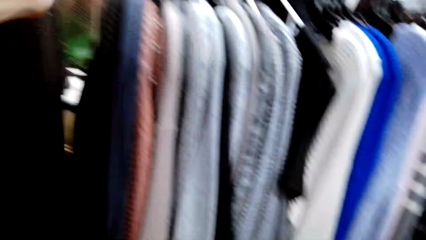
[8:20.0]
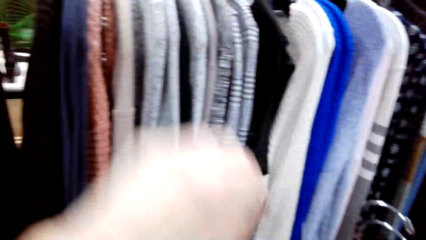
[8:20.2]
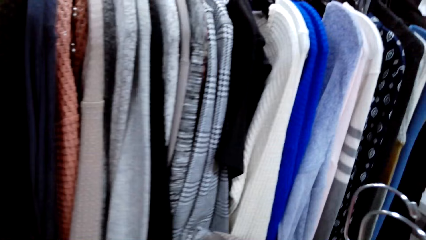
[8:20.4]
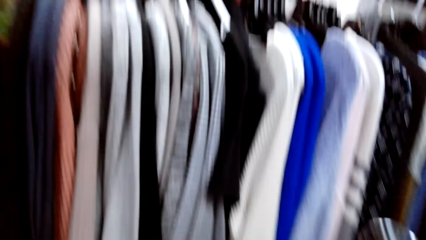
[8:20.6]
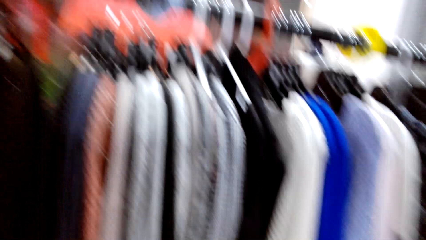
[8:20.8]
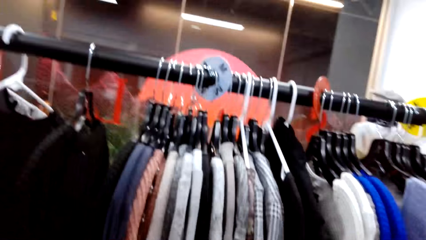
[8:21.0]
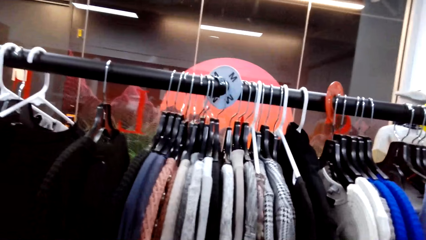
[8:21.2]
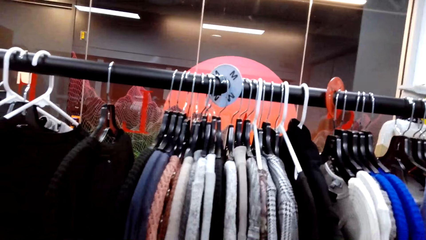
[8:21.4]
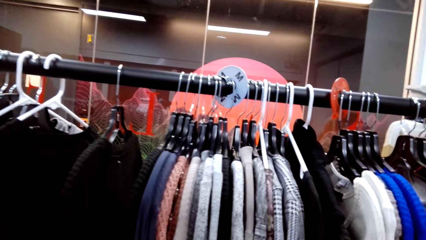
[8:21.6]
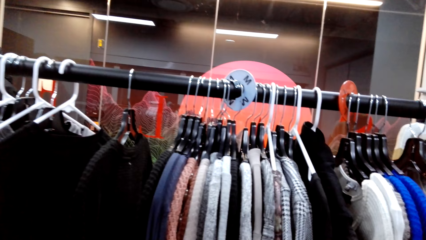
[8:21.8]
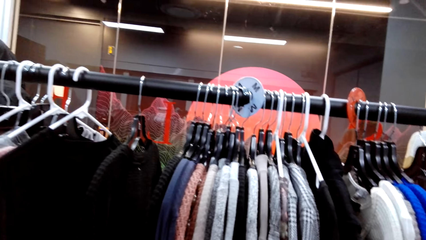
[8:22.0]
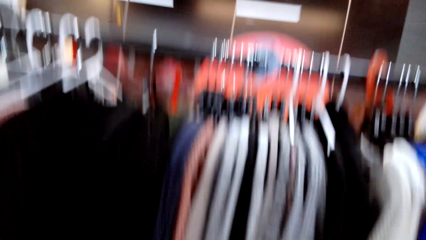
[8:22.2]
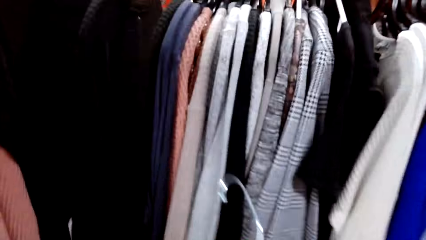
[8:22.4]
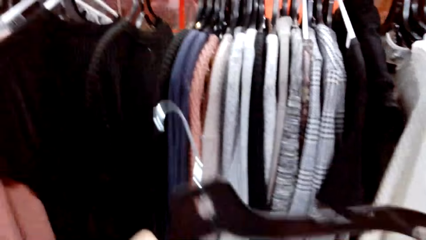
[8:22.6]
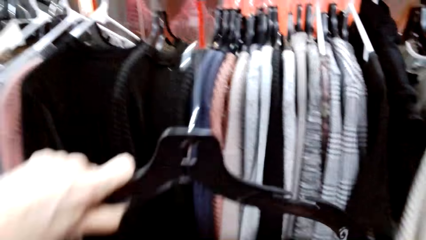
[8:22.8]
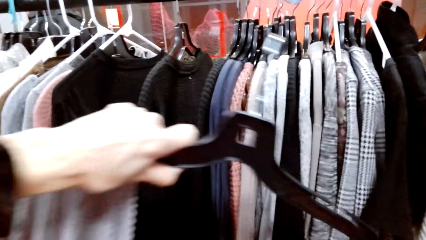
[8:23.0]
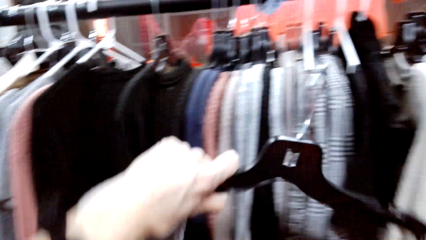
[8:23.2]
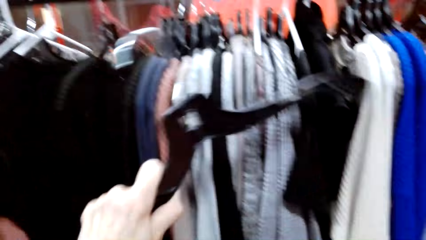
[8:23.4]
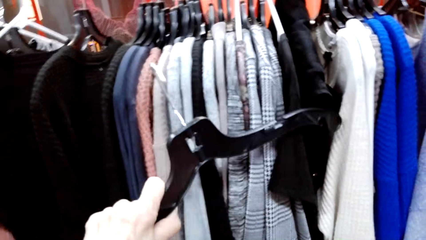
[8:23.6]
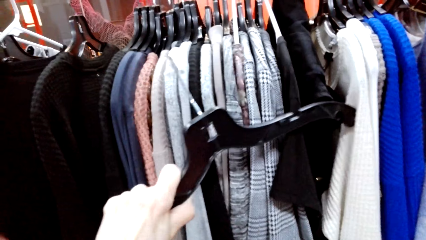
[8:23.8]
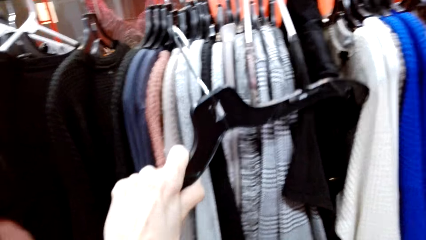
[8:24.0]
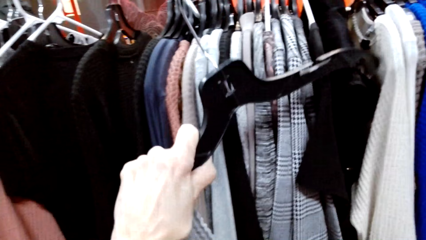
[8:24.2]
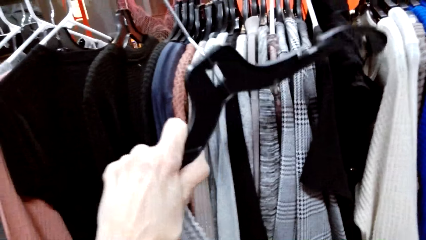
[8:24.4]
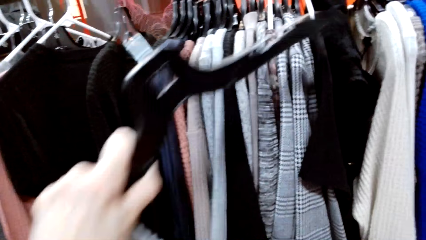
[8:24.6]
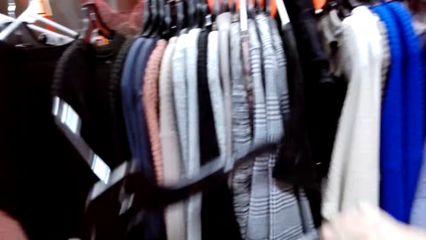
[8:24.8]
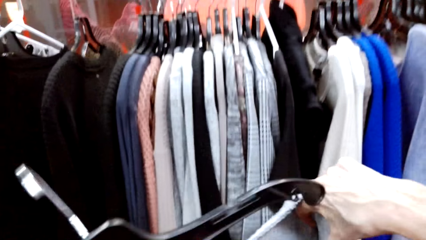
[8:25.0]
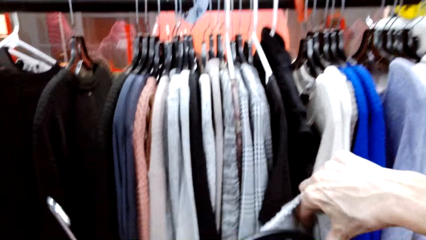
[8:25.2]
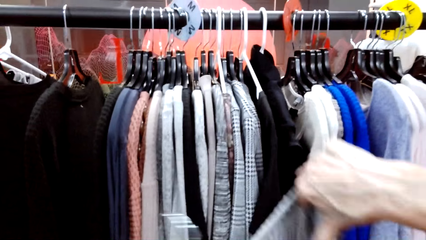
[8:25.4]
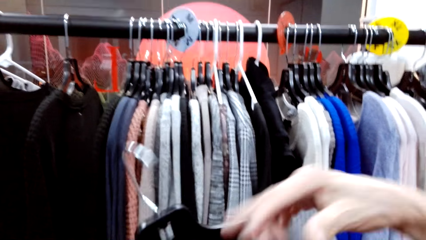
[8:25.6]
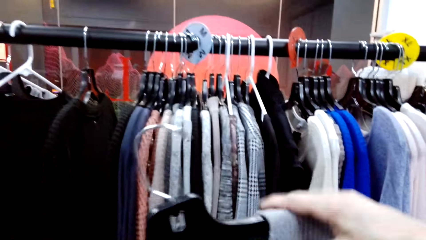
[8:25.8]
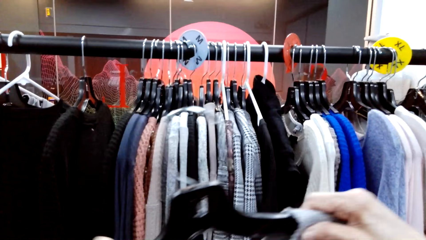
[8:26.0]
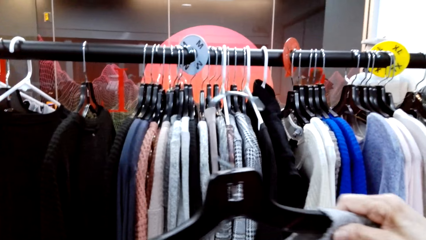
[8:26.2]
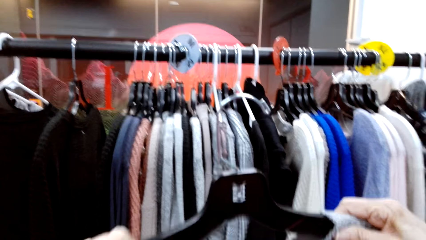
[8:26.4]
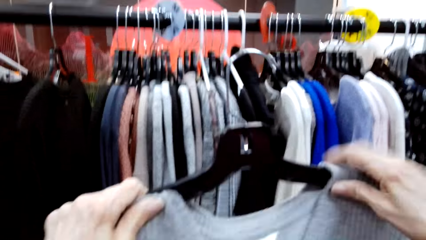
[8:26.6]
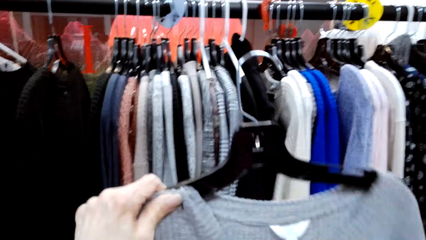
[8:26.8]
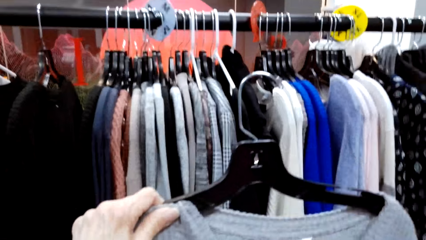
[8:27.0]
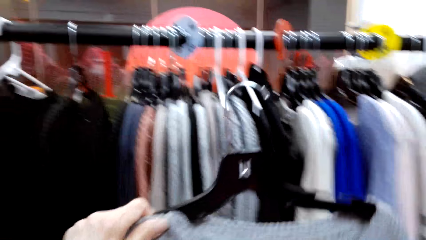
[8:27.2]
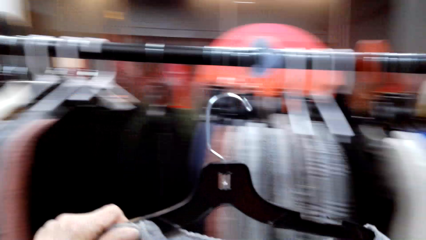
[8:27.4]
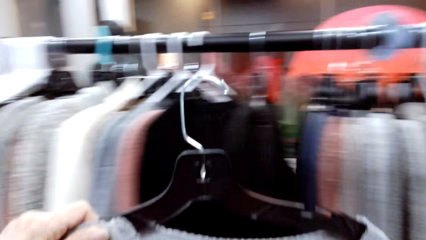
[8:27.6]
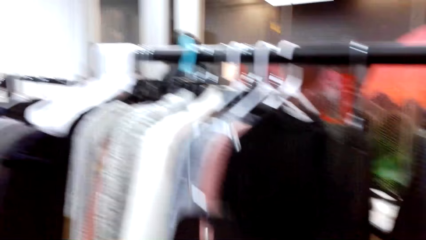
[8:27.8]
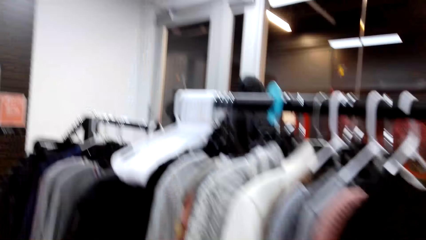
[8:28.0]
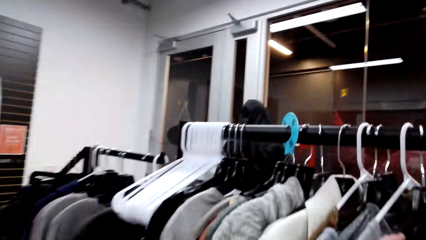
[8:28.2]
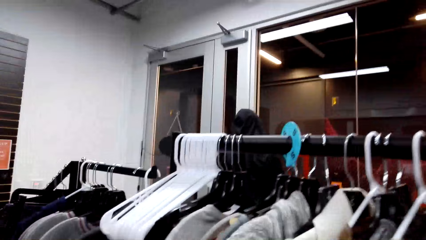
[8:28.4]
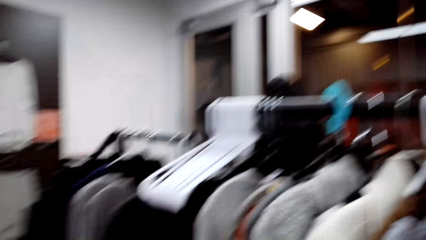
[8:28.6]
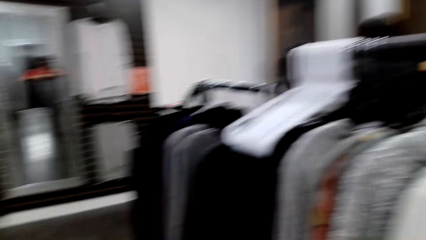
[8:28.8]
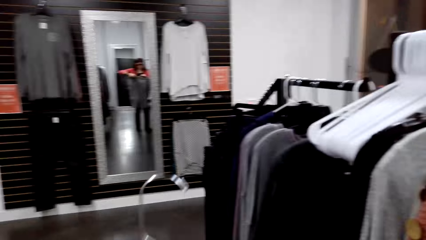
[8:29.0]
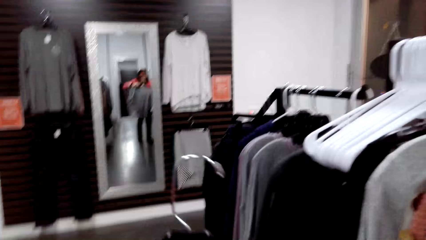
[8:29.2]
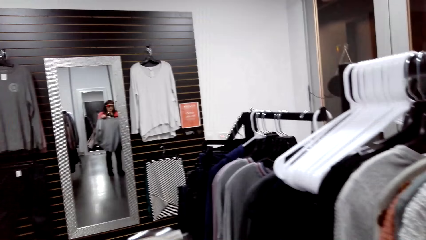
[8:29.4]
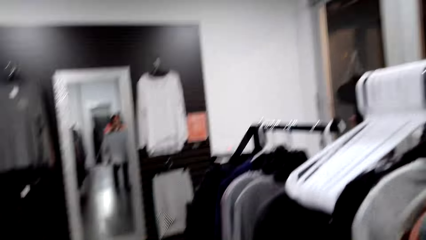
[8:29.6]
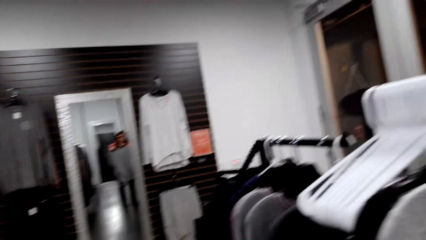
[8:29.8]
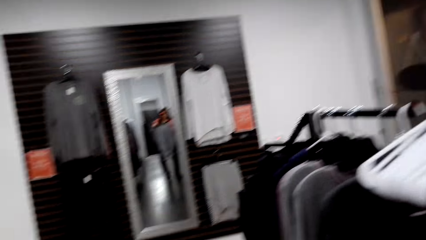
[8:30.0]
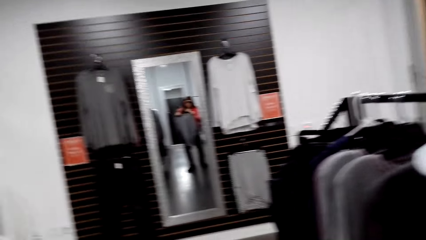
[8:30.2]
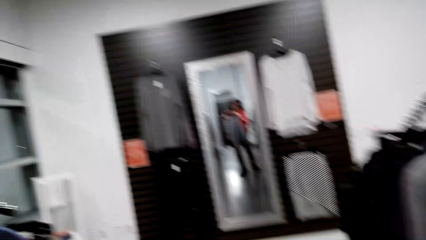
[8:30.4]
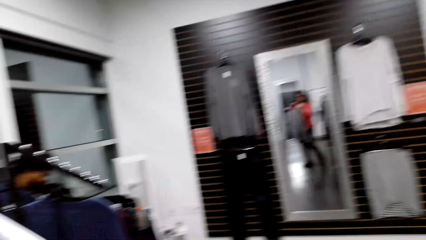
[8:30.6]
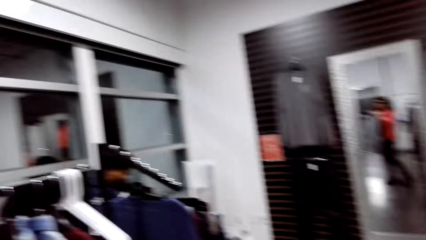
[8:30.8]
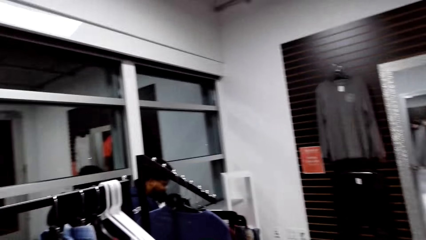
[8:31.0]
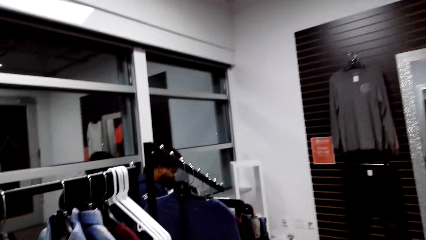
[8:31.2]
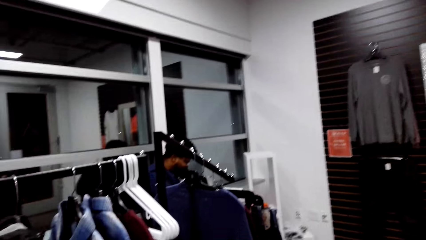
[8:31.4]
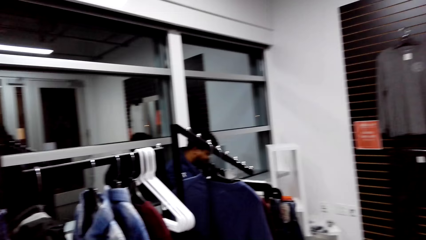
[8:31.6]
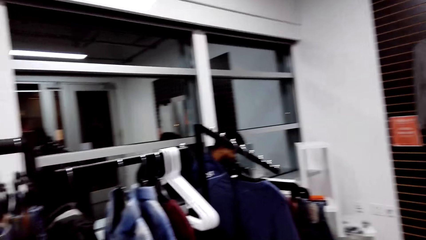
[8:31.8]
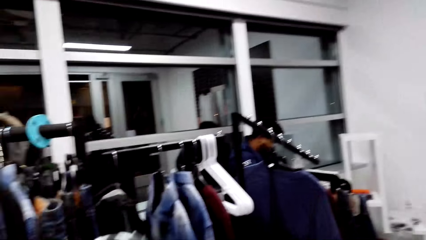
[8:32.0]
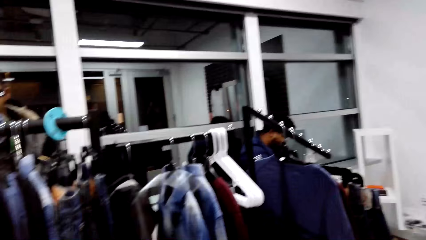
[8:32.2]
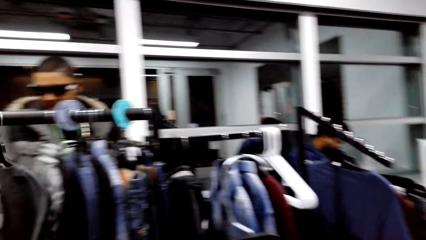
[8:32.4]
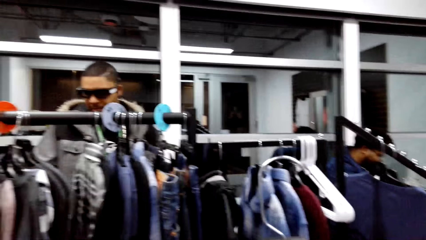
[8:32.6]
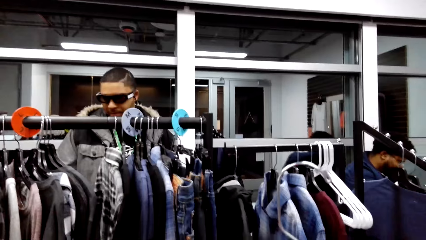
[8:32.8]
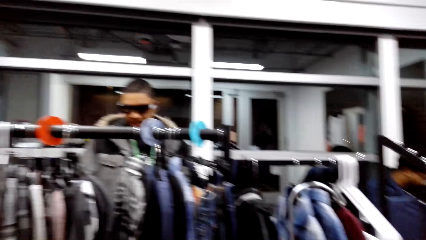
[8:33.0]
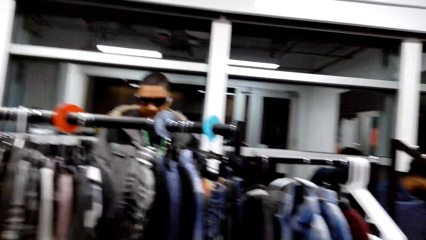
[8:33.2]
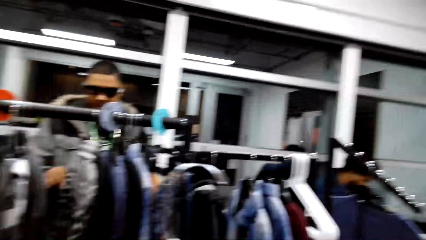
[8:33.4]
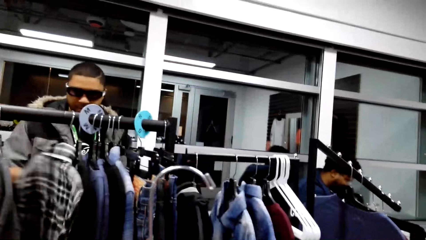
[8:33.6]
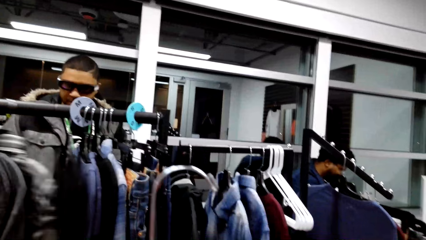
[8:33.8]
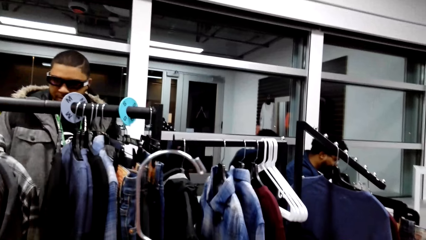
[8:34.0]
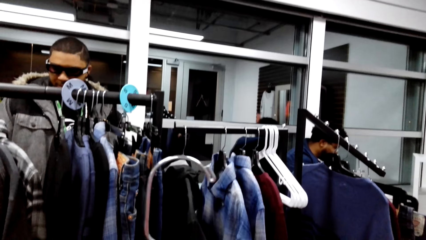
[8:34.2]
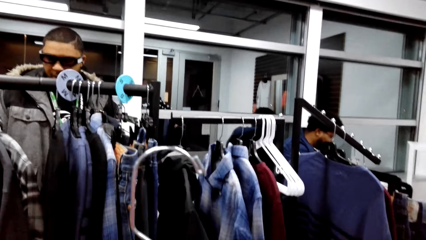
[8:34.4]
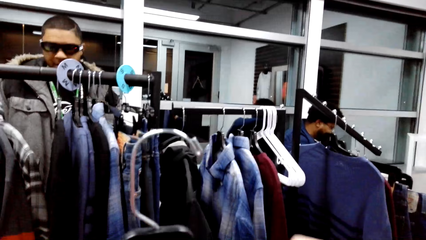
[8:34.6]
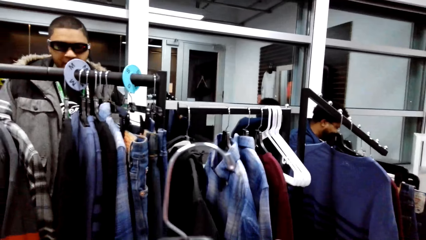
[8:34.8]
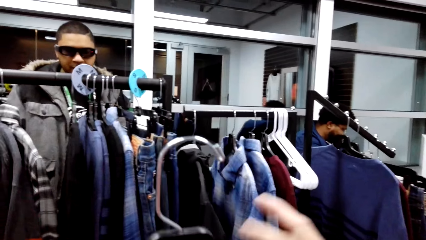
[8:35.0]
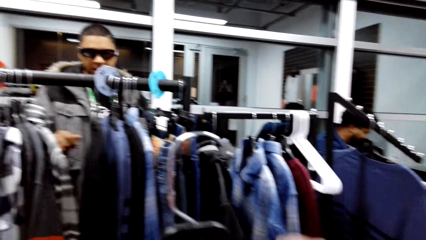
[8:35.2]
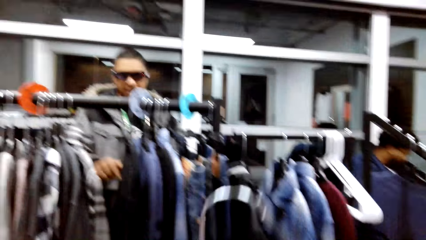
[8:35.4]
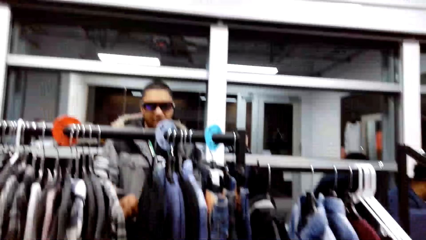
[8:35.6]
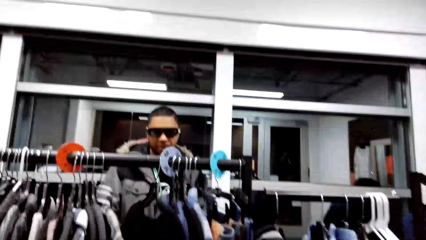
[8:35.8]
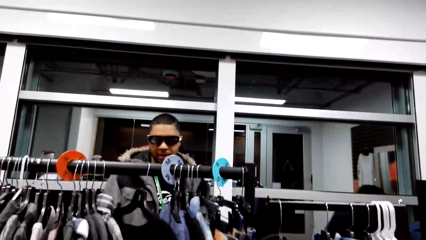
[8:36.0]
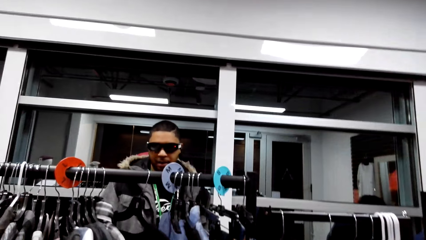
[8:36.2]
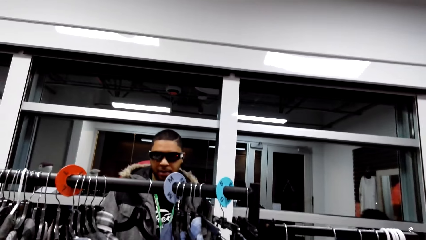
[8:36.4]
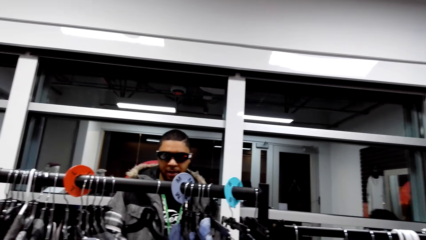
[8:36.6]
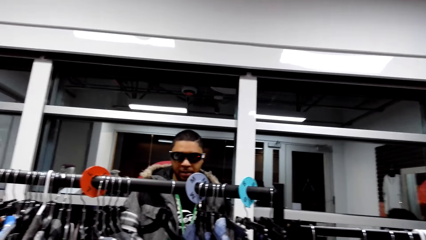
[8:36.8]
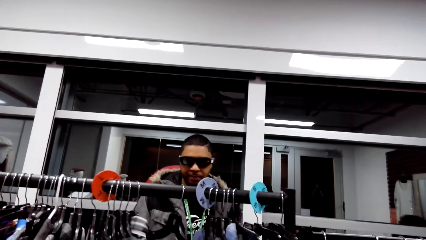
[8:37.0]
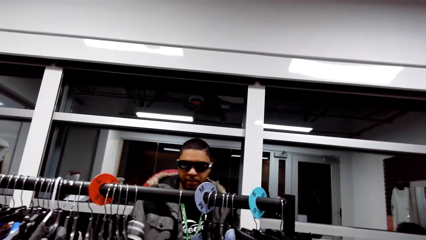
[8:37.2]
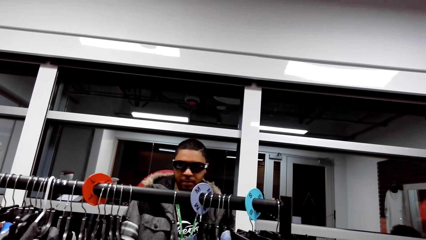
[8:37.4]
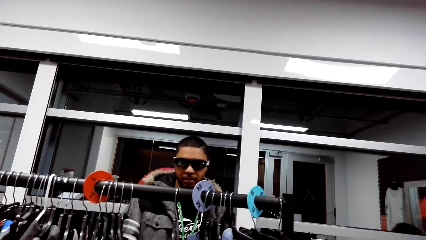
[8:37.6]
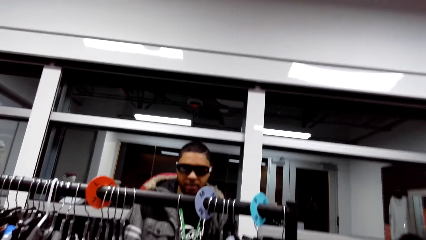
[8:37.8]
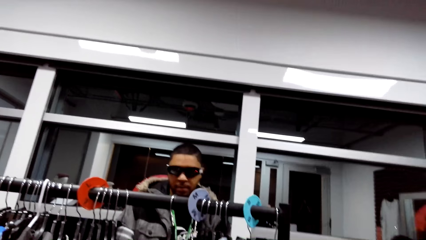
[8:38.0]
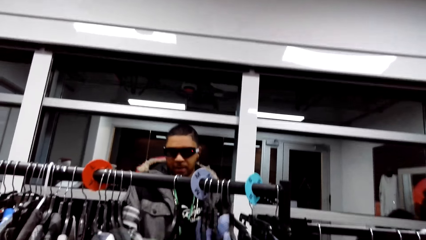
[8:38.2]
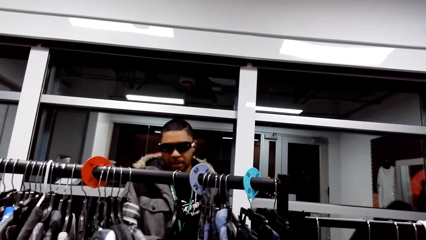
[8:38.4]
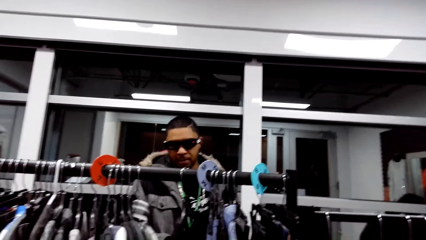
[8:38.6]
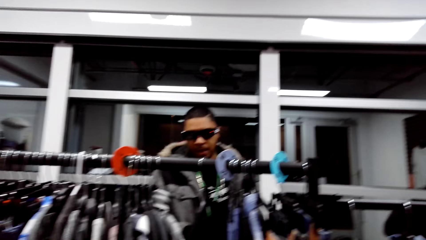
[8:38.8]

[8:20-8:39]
The camera wearer holds a clothes hanger with her left hand. She puts the cardigan on the hanger. She looks around. She talks to a person.
